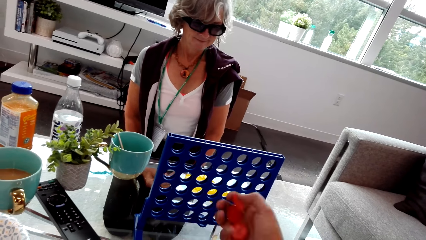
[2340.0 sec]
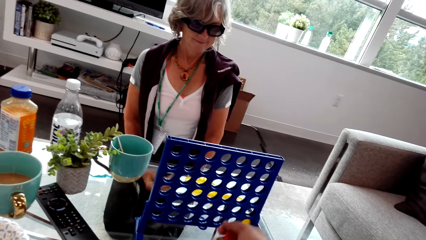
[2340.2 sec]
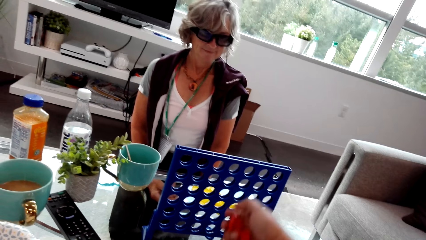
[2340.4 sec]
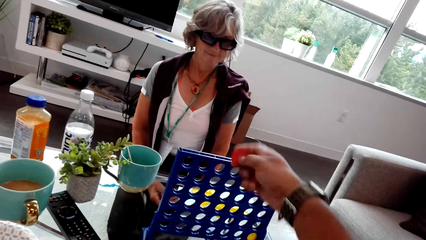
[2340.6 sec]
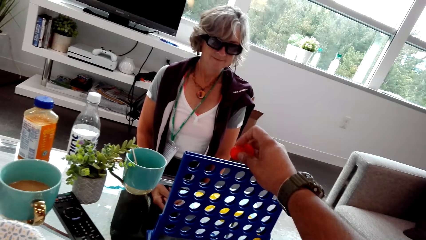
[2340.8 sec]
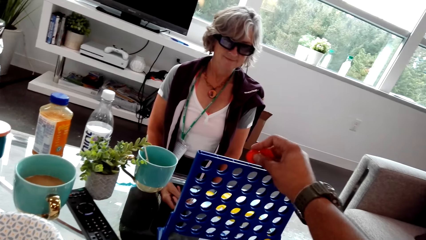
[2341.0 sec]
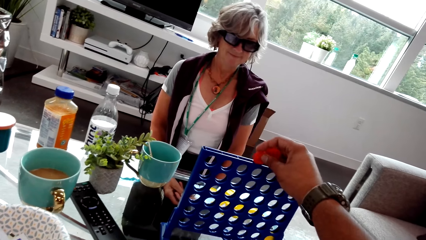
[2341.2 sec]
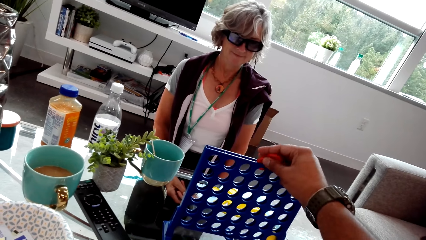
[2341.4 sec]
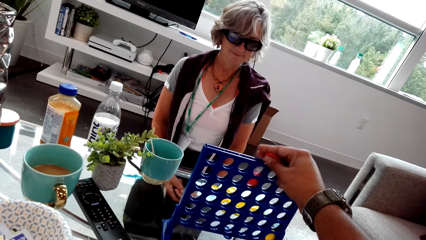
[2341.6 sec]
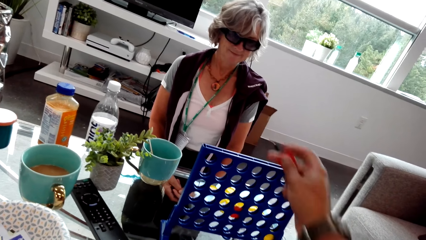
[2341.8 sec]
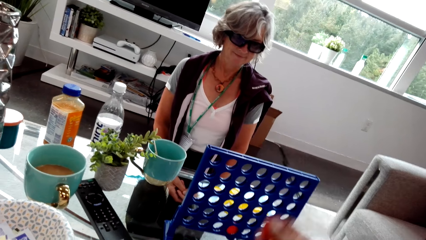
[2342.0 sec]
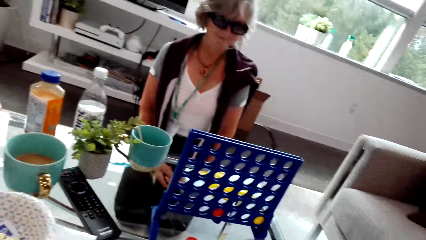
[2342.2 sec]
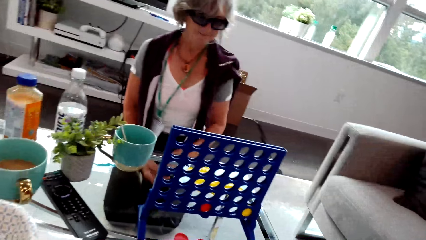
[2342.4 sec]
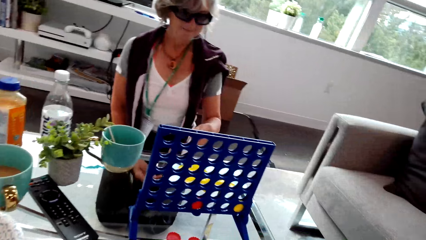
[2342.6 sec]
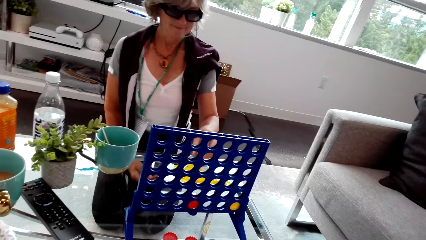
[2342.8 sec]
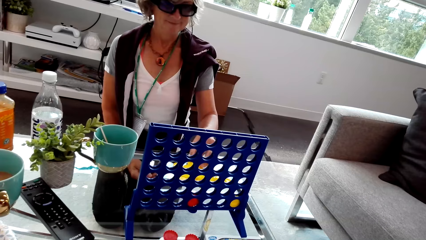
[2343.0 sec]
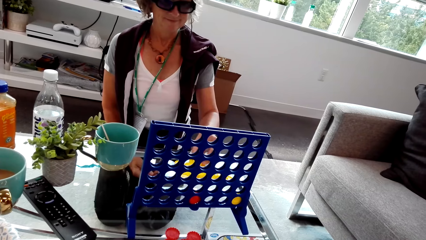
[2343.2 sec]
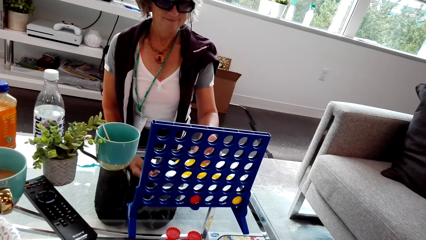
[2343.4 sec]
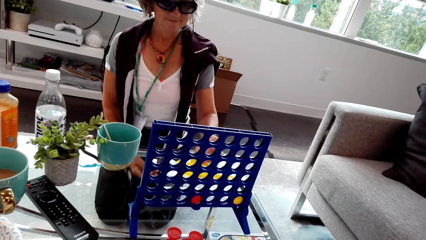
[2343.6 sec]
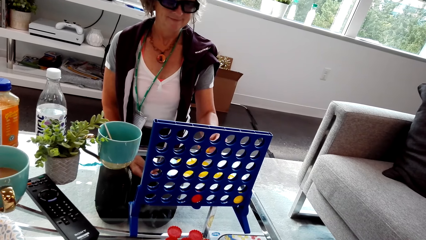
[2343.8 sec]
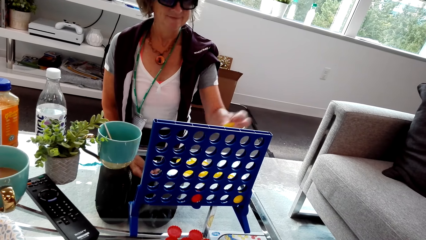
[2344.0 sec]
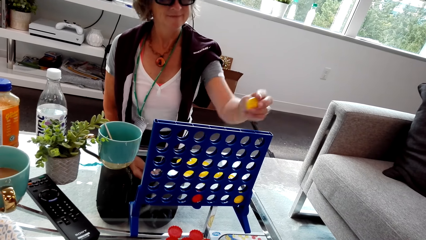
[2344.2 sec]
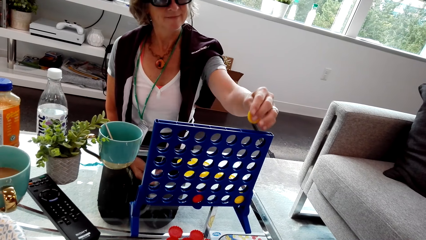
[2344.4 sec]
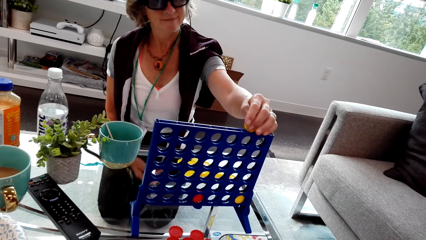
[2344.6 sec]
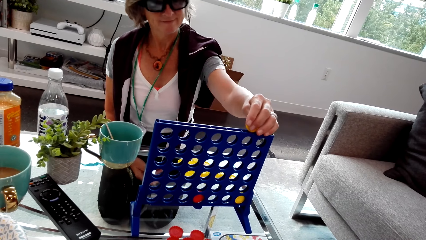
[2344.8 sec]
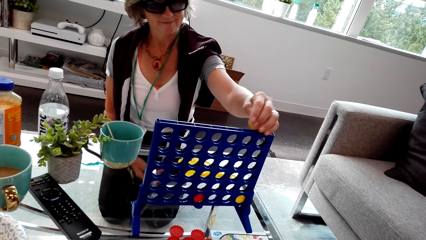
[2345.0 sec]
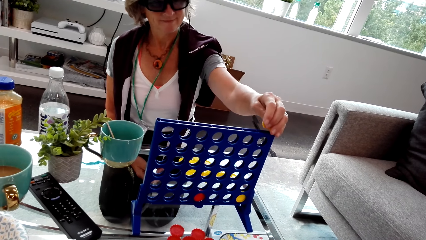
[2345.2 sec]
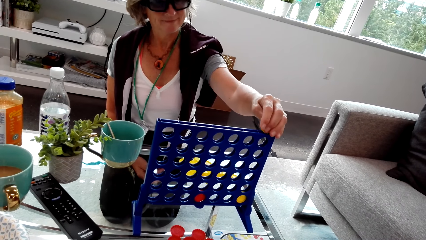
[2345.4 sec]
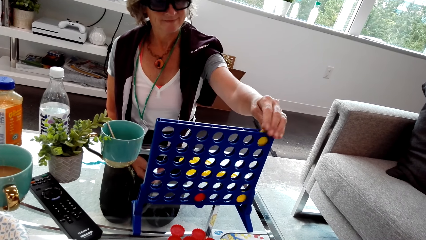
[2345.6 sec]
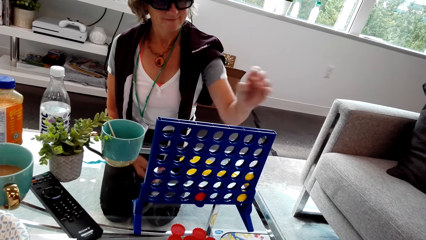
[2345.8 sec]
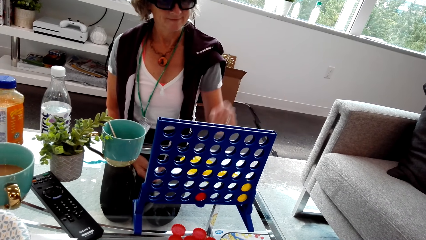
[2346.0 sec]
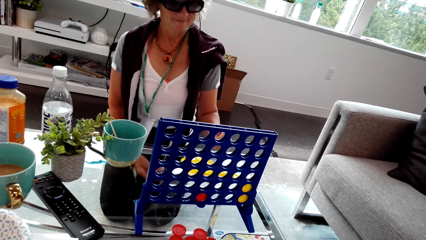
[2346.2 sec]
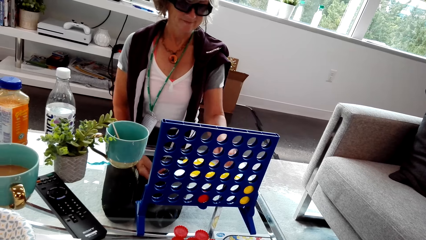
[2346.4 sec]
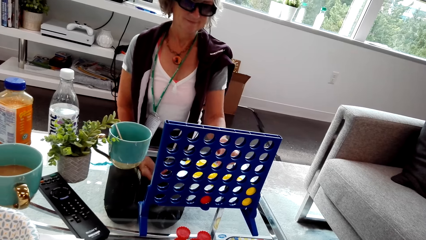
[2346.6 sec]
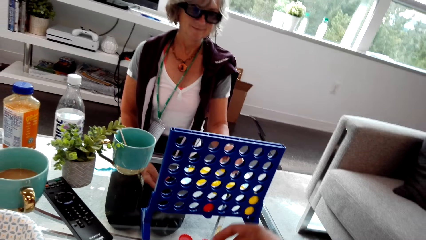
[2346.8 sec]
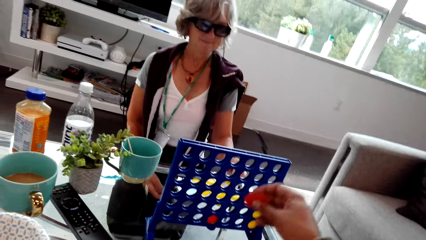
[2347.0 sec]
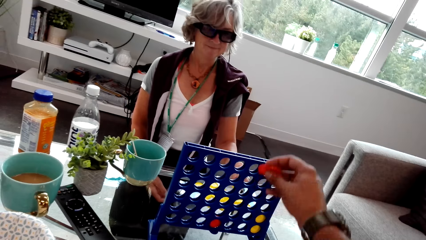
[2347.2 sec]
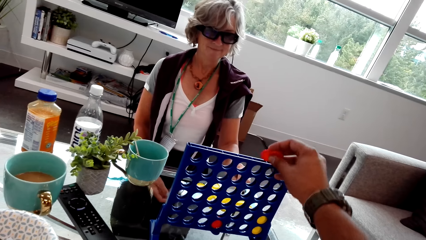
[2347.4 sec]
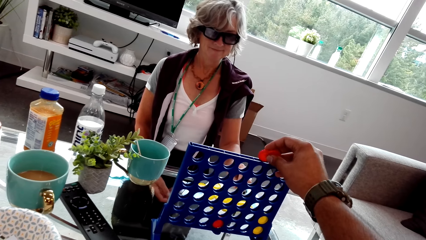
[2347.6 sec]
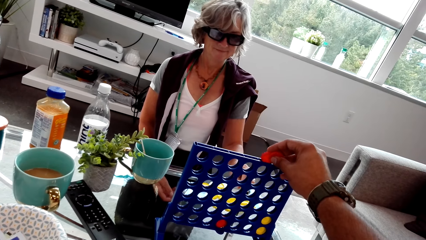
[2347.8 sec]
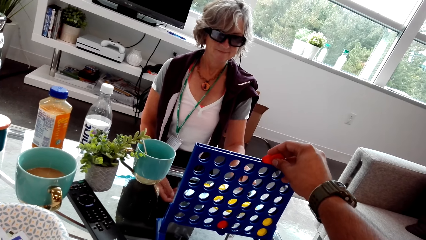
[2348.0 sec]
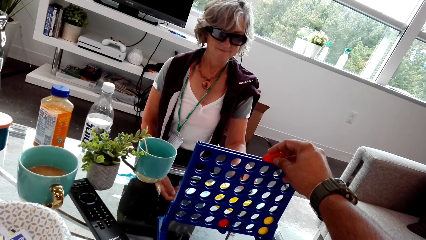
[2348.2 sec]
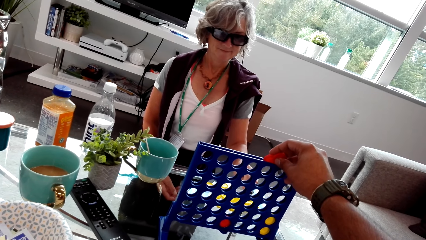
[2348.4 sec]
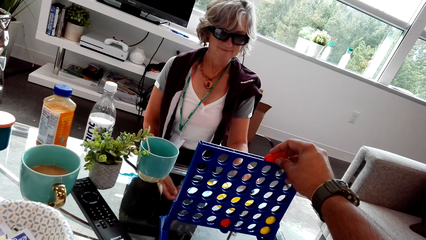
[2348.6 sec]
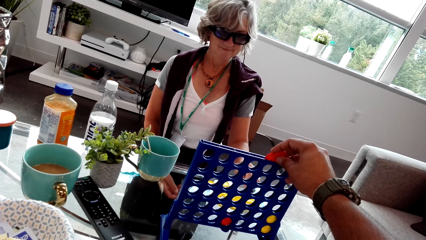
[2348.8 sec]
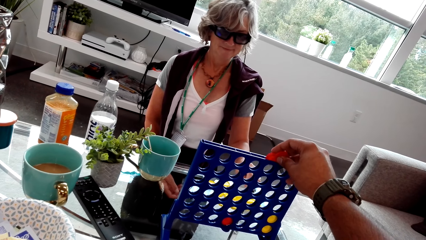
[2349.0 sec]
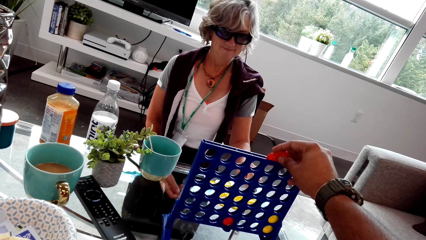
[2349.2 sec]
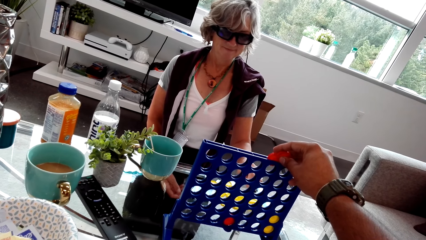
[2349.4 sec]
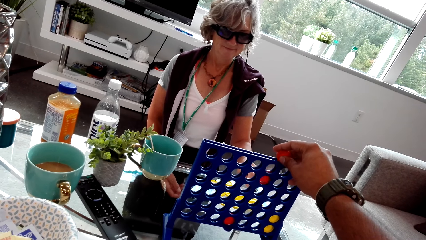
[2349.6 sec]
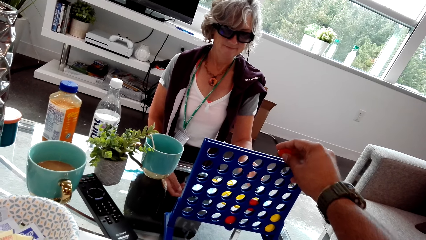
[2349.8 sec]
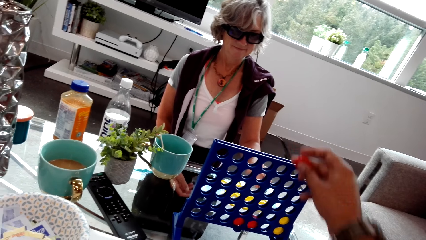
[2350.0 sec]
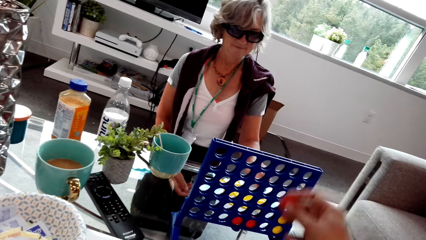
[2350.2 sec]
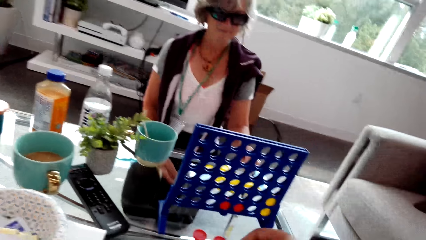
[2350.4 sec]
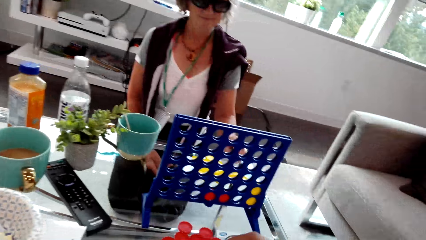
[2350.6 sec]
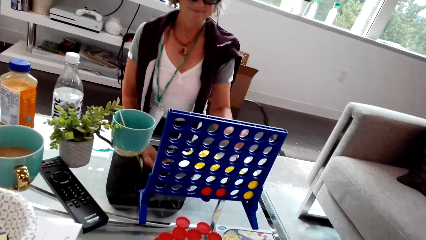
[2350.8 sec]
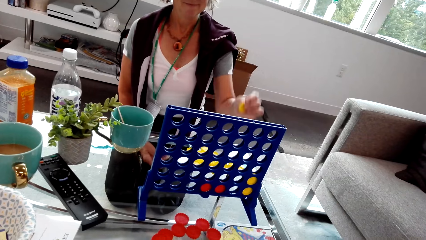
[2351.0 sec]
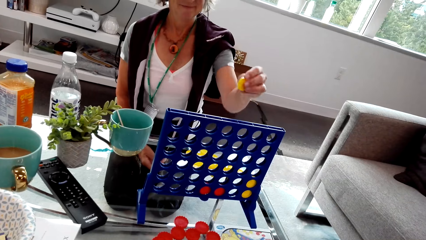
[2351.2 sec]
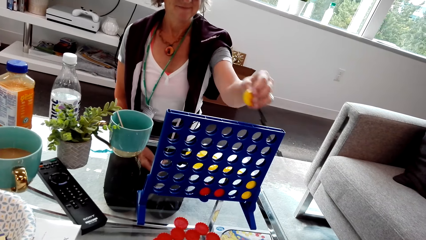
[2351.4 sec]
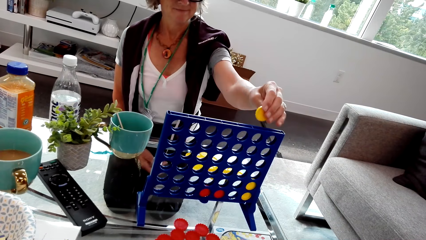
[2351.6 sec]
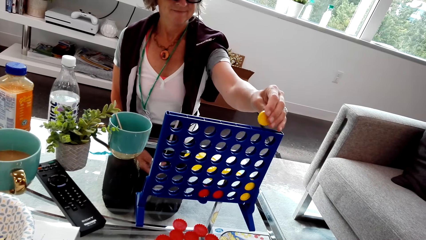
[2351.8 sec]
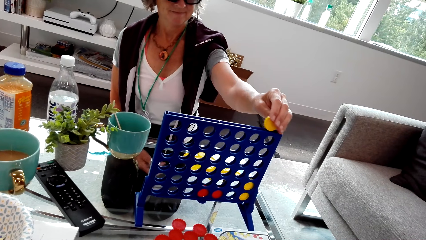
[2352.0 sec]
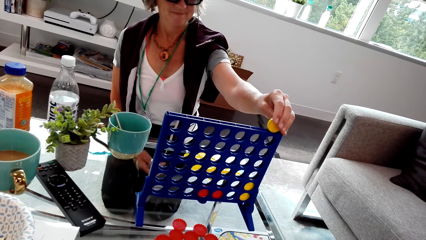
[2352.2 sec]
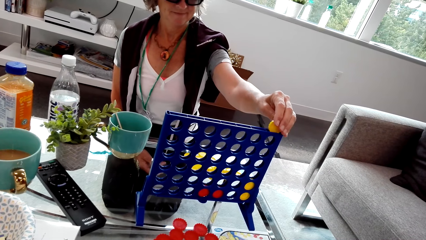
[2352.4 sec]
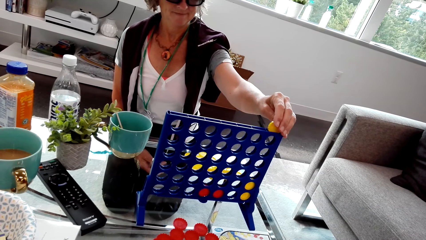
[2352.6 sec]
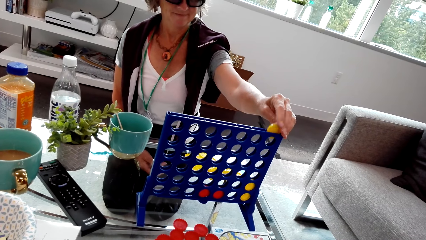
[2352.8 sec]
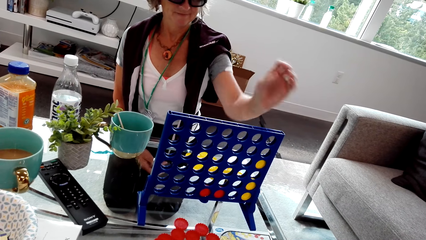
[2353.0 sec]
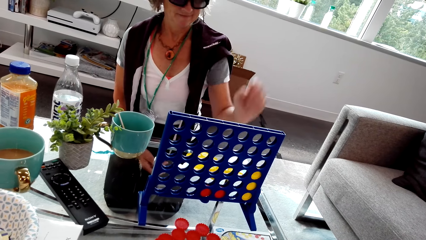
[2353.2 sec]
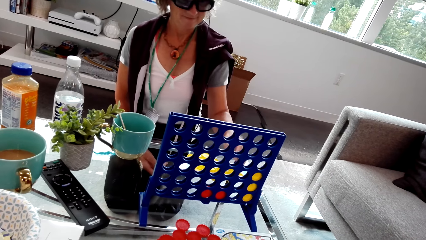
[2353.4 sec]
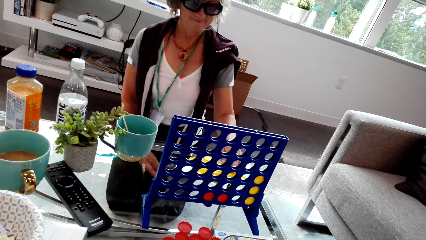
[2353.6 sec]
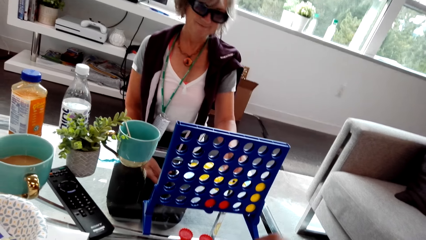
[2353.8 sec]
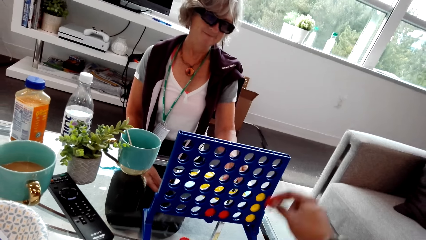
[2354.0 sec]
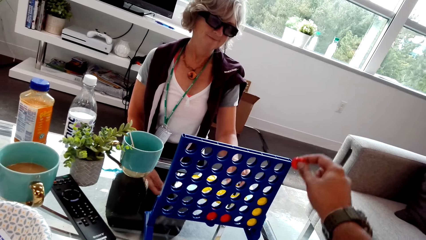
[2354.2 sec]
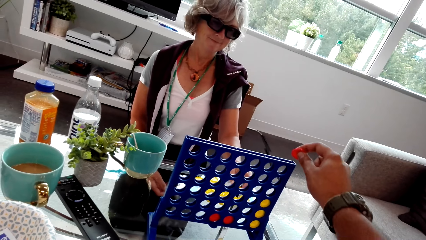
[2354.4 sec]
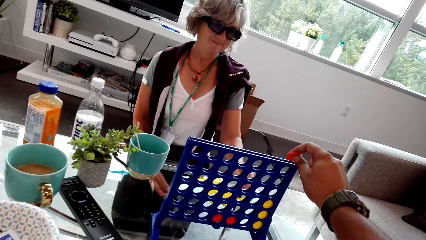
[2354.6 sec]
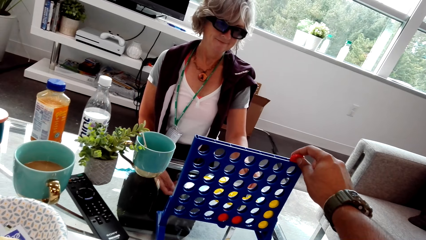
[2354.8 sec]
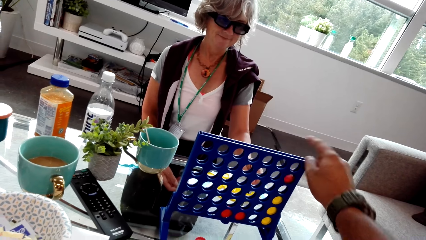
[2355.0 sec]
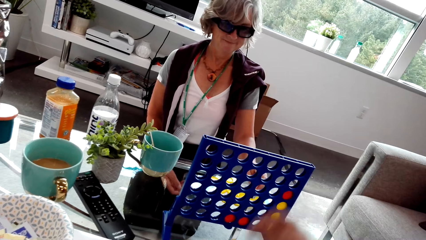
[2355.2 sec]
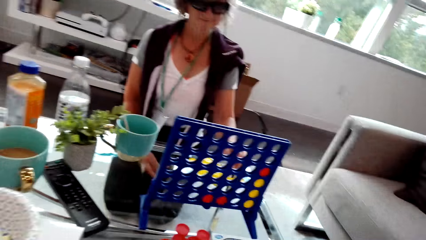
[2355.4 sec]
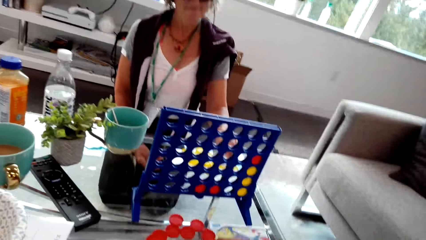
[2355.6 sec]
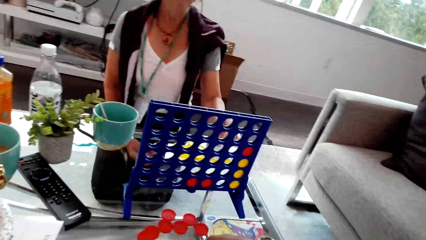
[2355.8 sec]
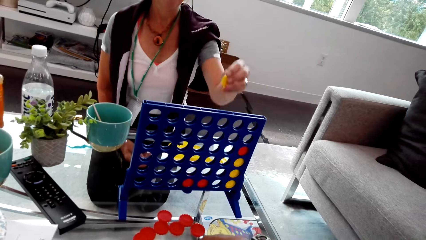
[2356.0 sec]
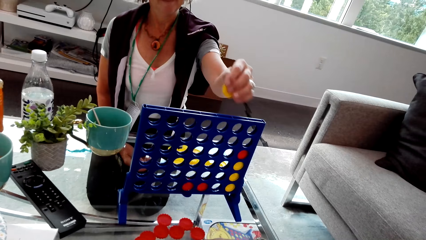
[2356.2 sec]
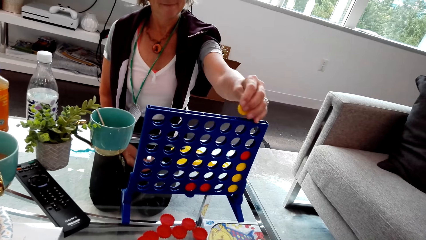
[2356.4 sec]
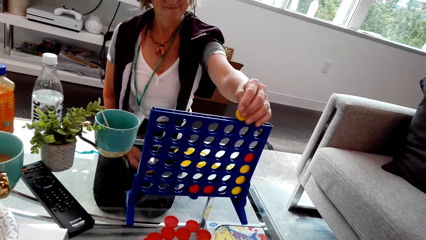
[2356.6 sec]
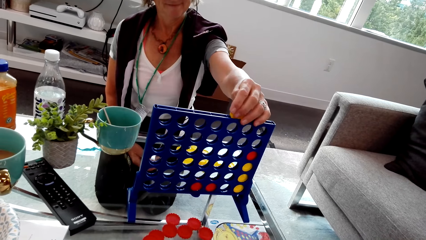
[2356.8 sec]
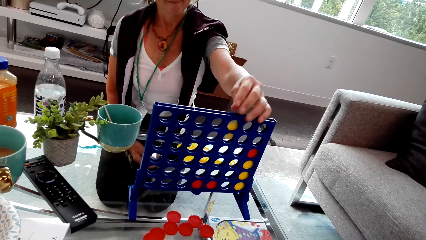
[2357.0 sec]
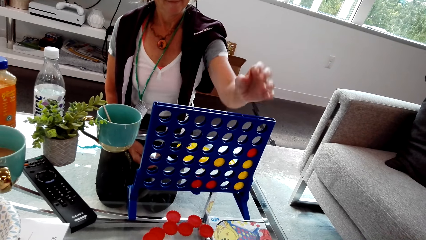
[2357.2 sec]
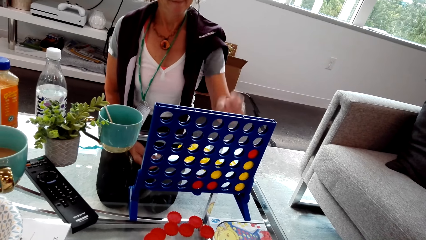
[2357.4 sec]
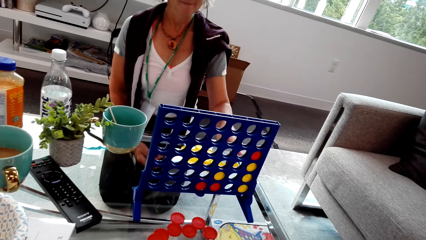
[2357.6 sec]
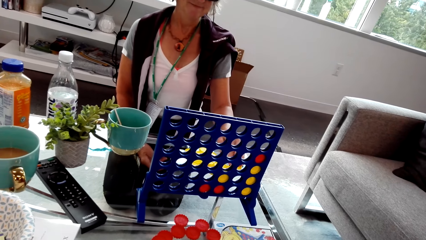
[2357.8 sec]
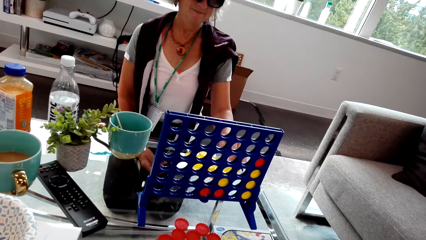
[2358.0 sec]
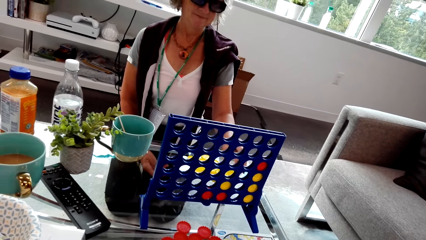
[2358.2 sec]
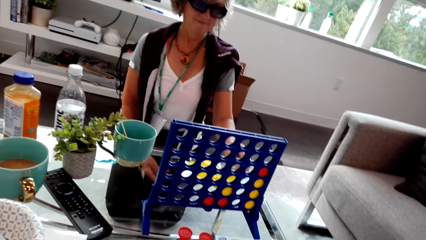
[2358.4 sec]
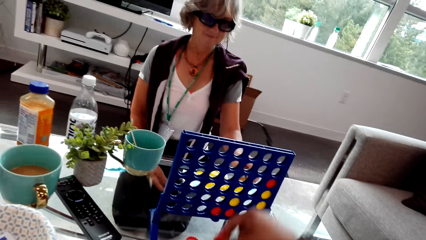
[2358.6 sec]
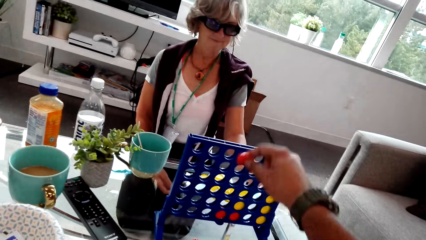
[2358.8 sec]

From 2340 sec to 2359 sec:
The camera wearer plays the connect four game. The woman plays the connect four game. The camera wearer plays the connect four game. The woman plays the connect four game. The camera wearer plays the connect four game. The woman plays the connect four game.
